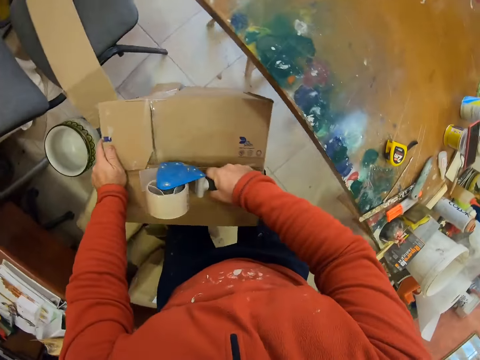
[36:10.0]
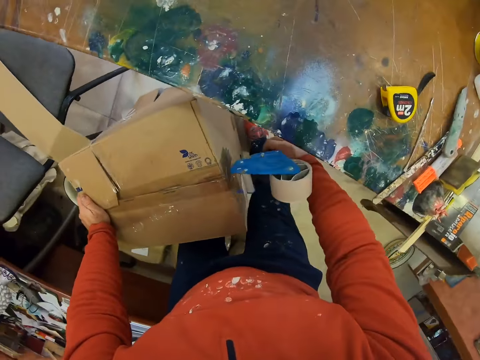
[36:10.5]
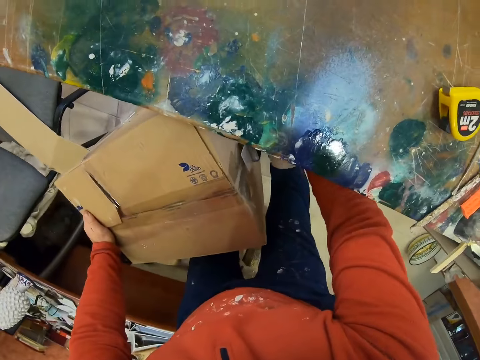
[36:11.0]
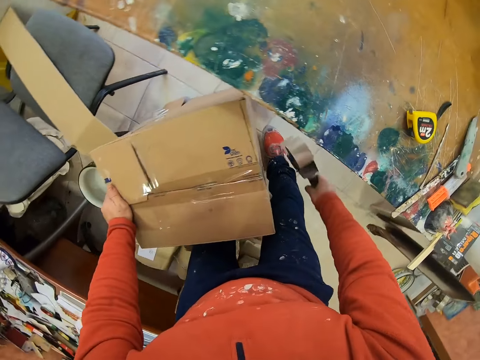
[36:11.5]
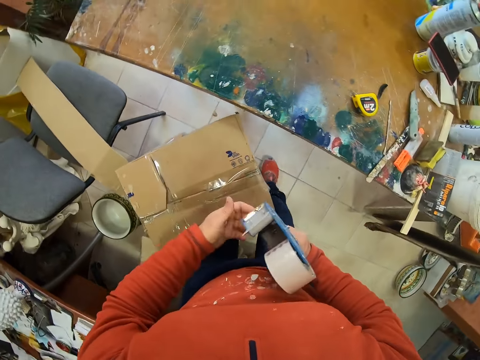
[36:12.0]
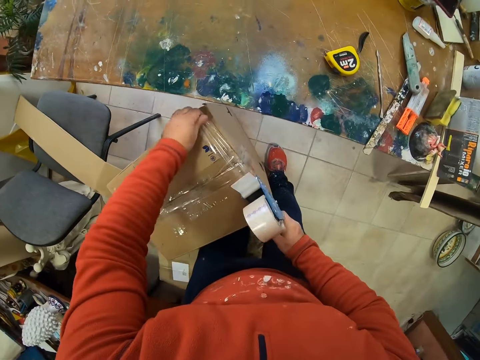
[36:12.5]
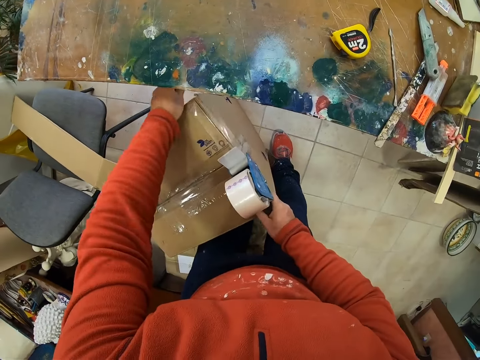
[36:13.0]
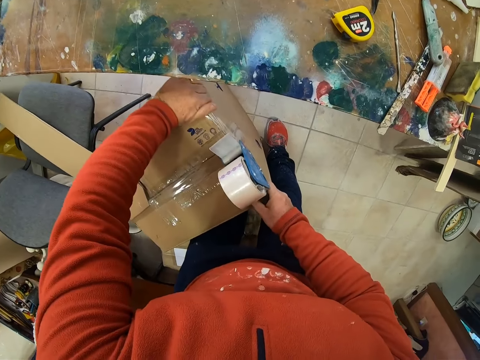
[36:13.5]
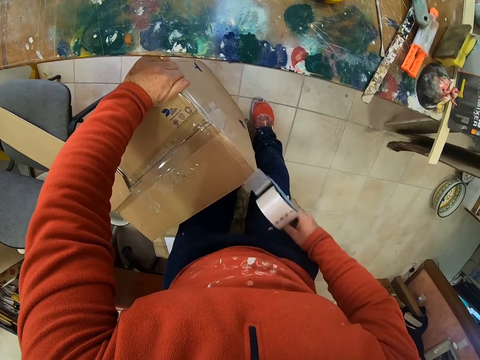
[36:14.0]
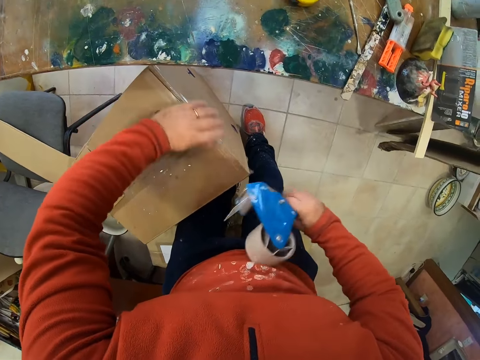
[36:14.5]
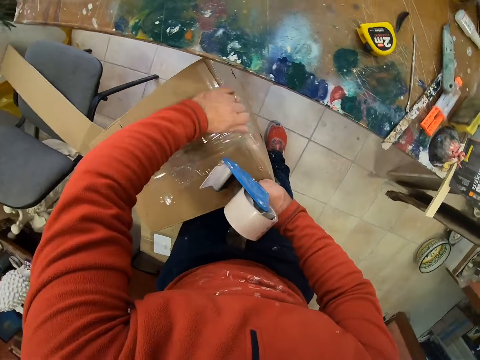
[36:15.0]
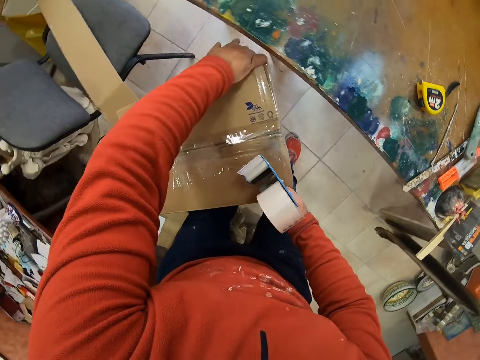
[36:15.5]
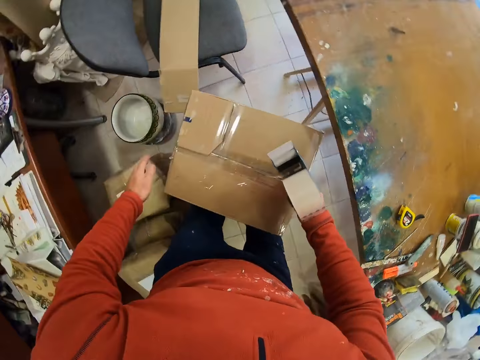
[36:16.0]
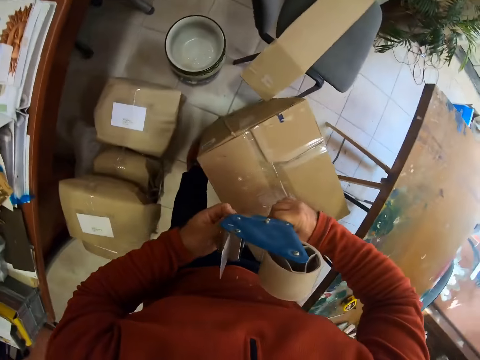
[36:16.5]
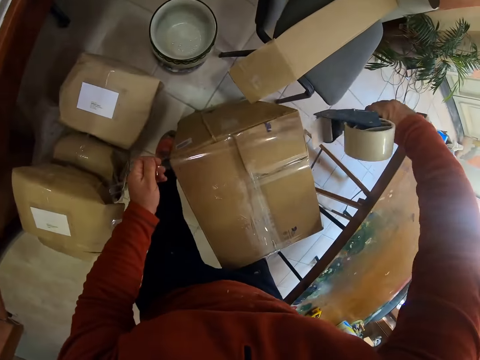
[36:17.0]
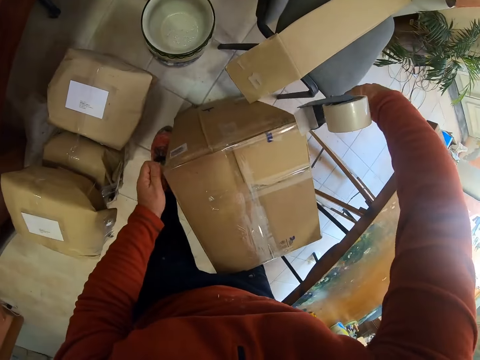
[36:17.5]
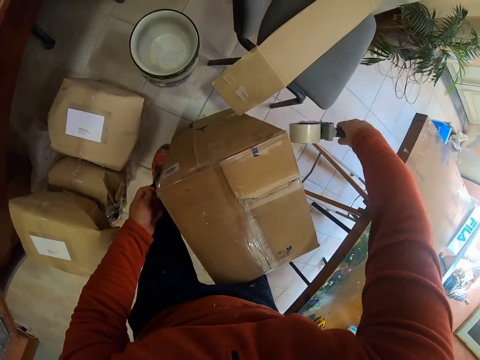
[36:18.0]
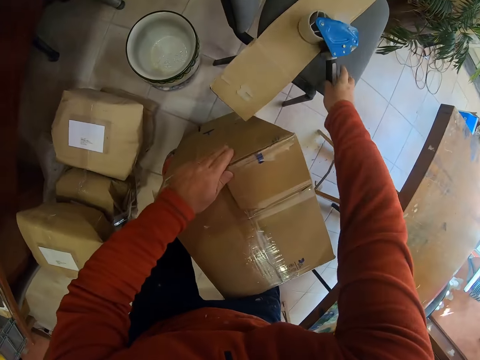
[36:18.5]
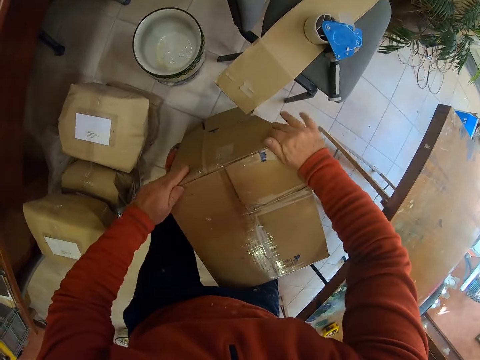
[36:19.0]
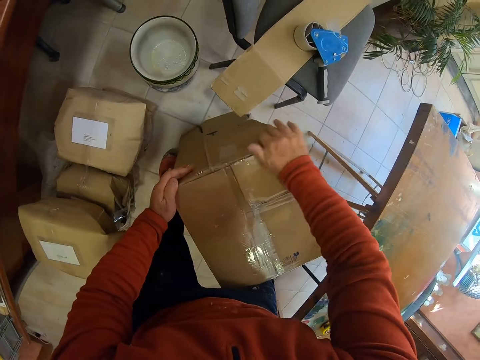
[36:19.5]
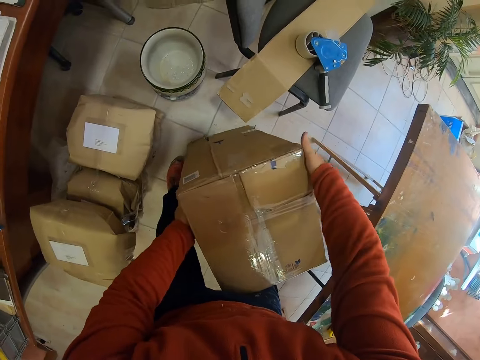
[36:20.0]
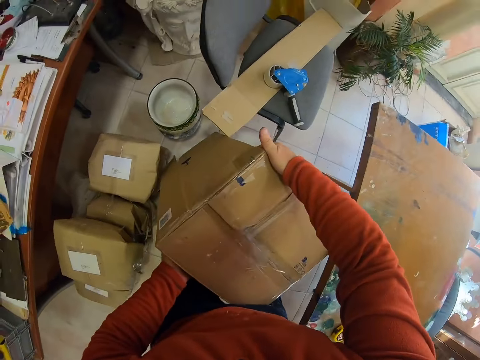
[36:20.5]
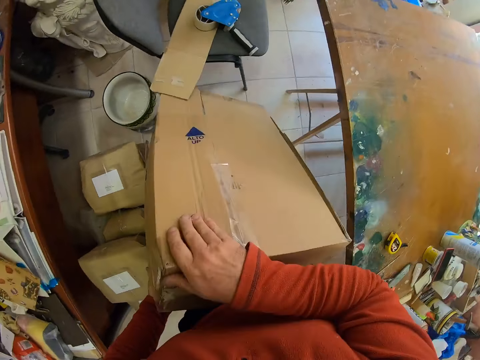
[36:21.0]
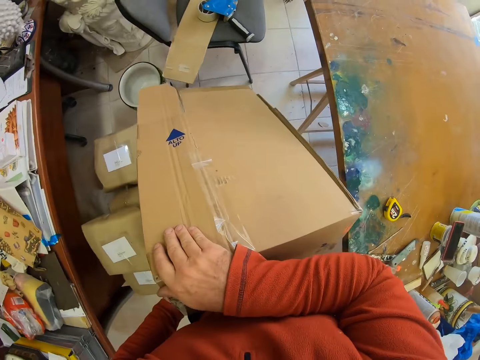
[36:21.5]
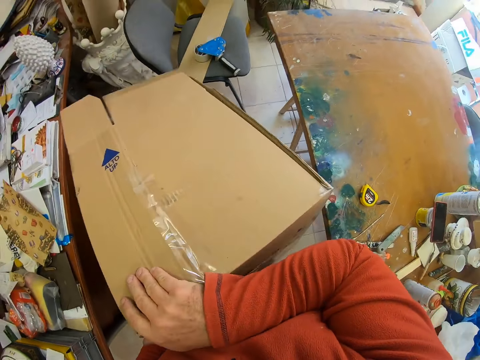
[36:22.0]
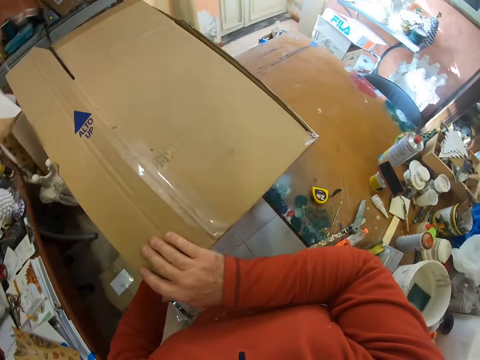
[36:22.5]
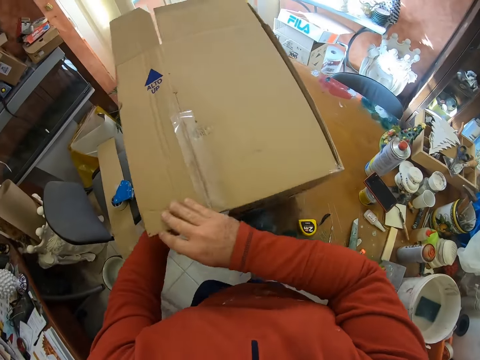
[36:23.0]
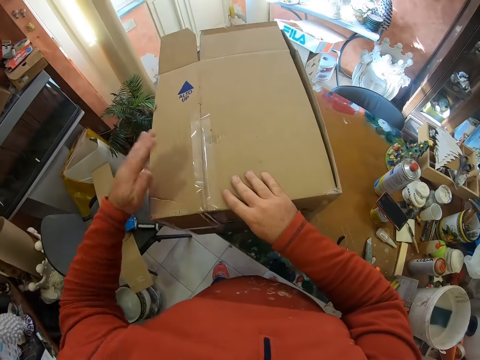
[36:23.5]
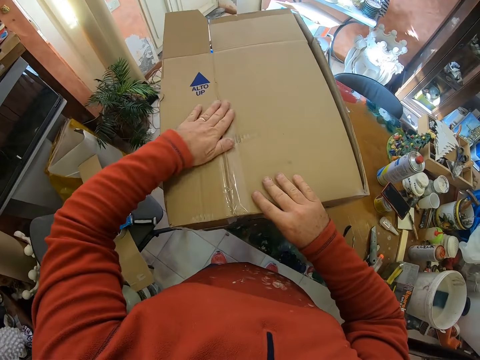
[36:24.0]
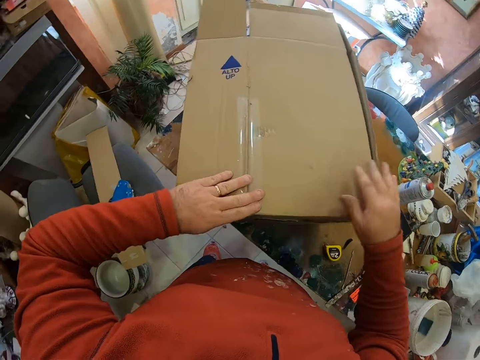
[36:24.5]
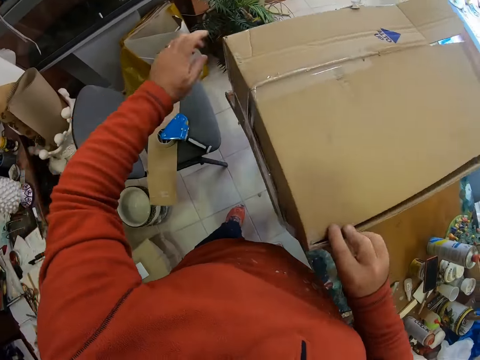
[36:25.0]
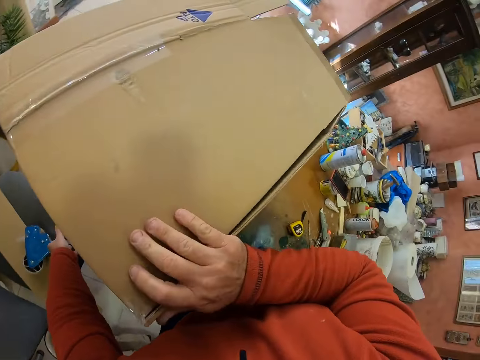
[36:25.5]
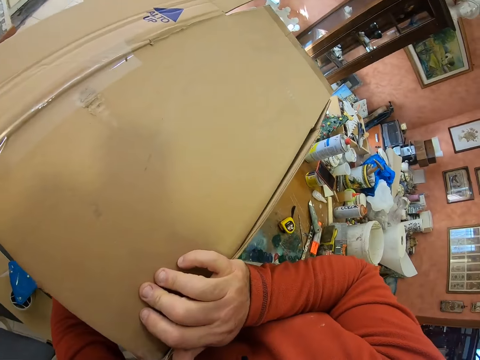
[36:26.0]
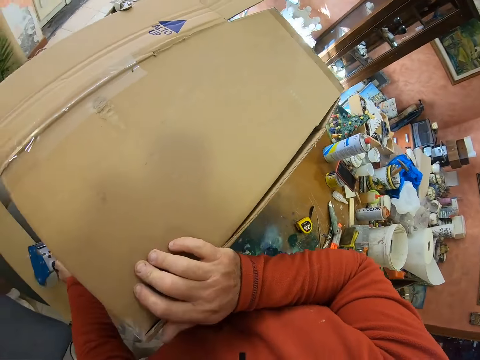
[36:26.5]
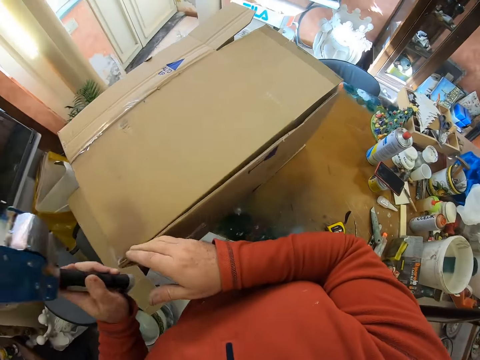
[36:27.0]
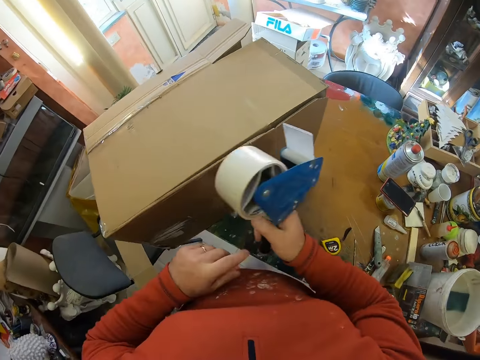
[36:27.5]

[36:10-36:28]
The camera wearer adjusts a cello tape on a box. They put the tape gun on the surface. They seal the carton. They pick up the box from the floor. They put down the box on the table. They seal the carton. They adjust the box on the table. They take the tape gun dispenser.

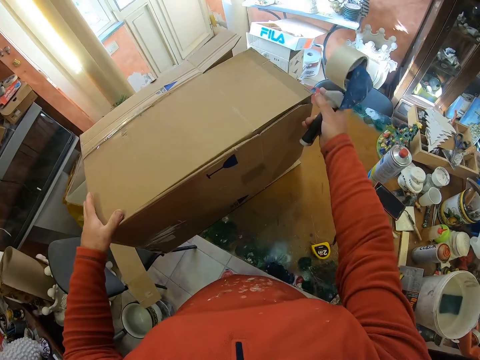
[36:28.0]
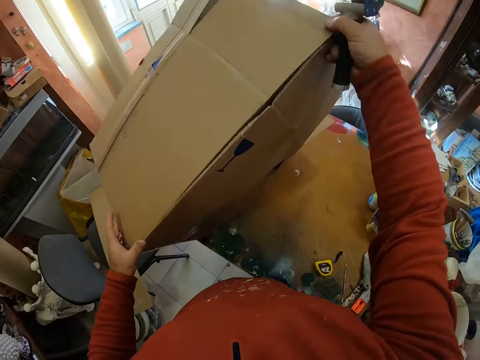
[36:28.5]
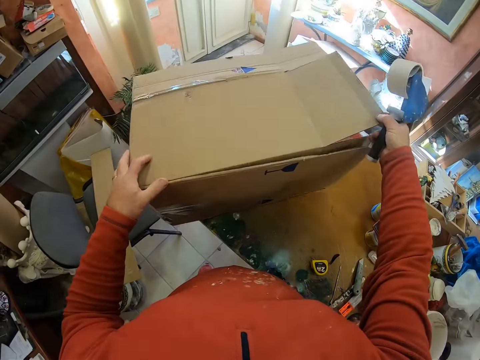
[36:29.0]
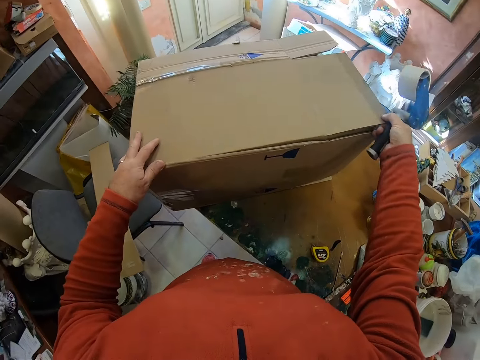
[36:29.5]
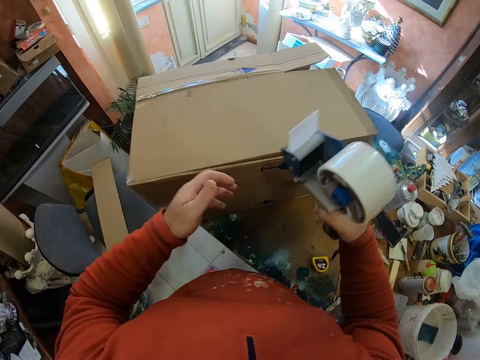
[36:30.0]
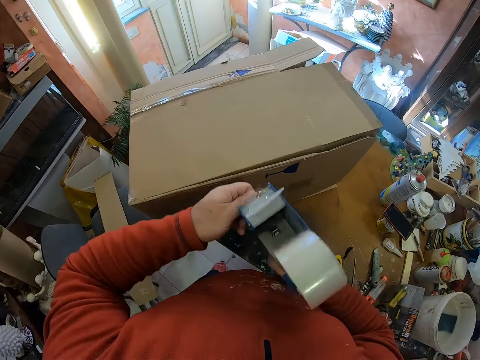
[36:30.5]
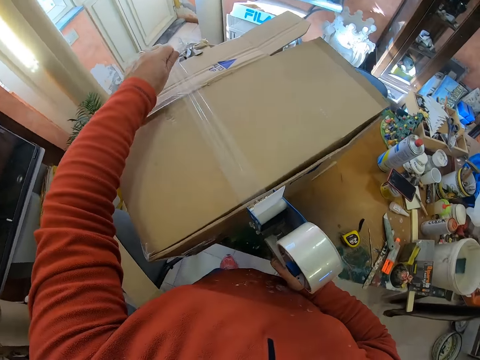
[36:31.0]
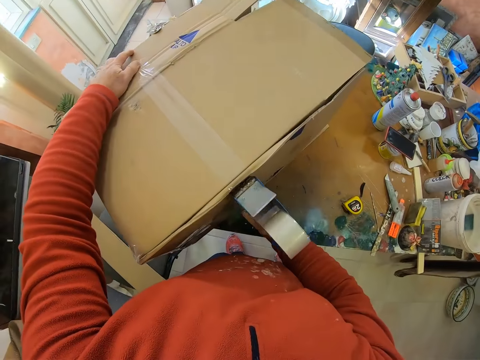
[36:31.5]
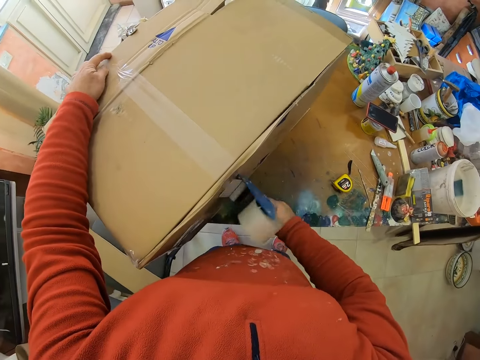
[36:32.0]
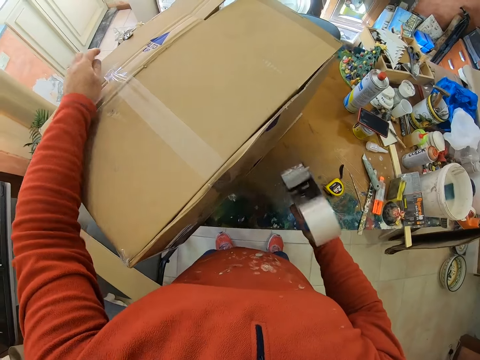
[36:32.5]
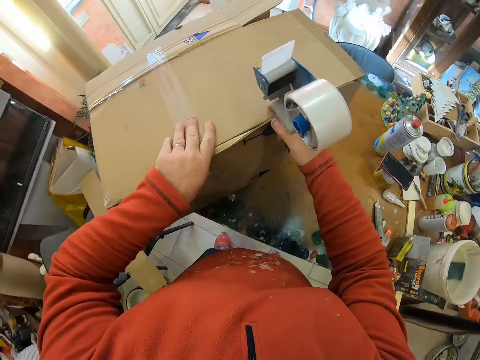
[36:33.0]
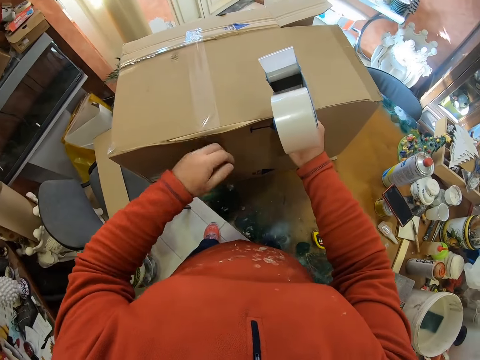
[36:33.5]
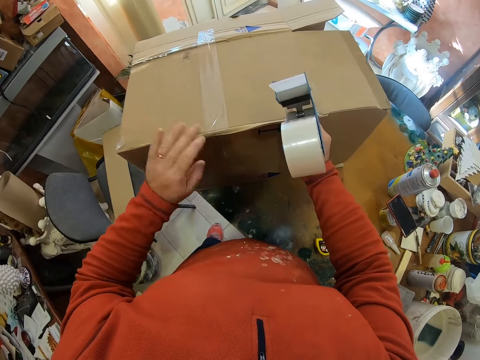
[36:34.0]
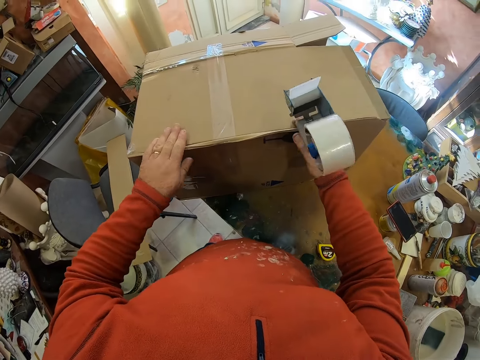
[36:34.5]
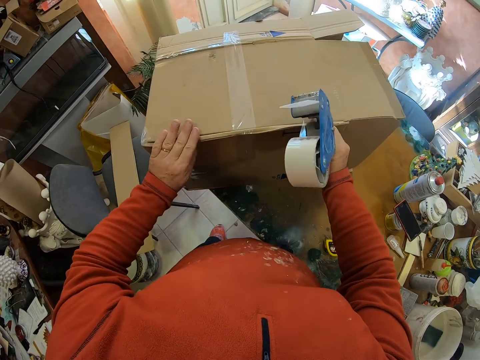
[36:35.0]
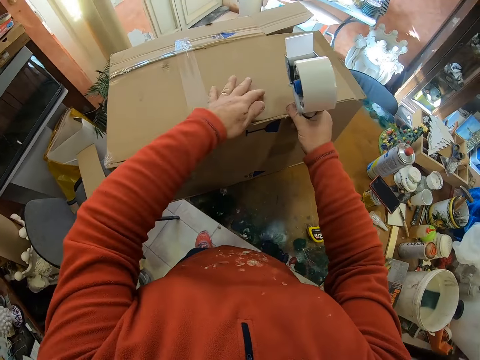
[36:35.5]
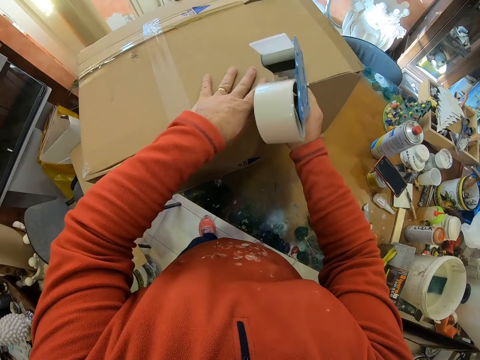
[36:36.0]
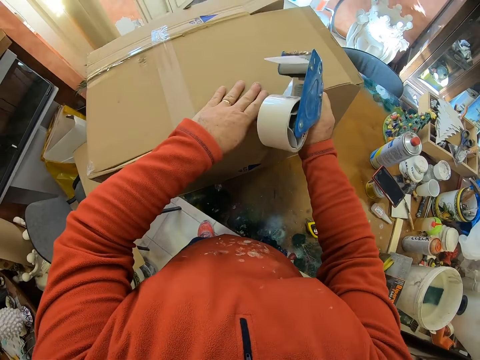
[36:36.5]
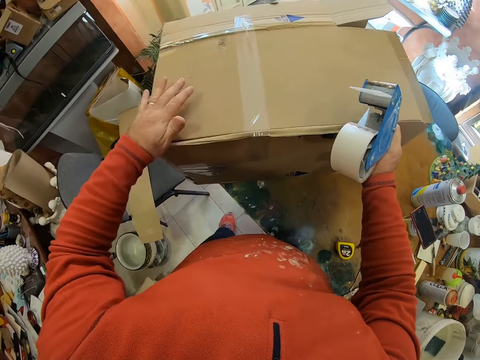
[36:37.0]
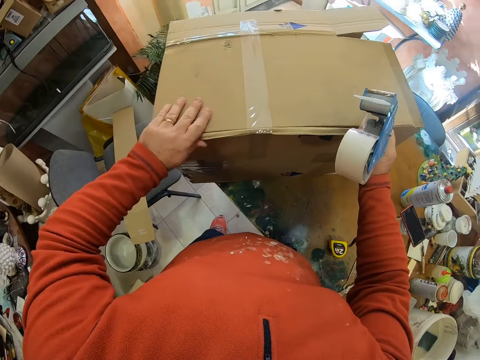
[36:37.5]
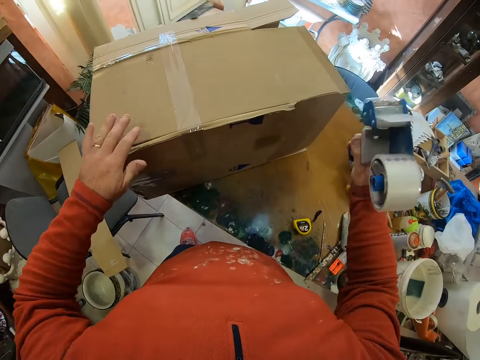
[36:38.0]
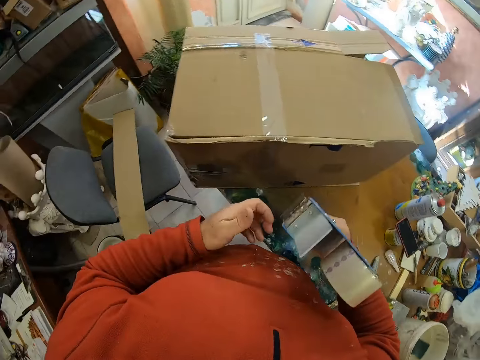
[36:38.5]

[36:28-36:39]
The camera wearer holds a cello tape. He lifts the carton and puts the carton on the table. He cuts the cello tape with his hand. He seals the carton. He wraps the box with the cello tape. He adjusts the box on the table.
